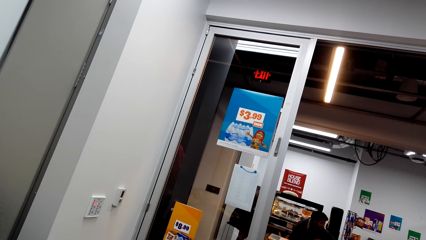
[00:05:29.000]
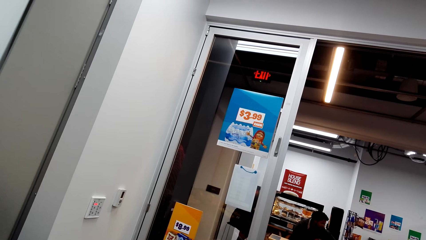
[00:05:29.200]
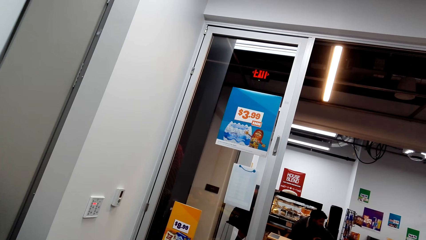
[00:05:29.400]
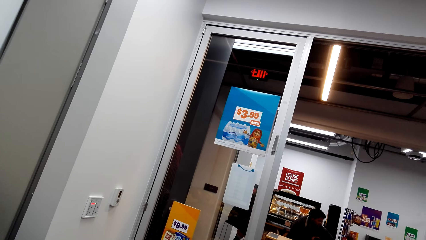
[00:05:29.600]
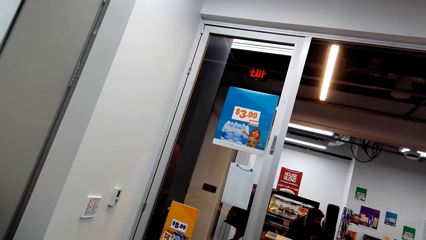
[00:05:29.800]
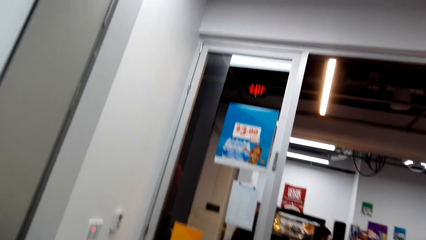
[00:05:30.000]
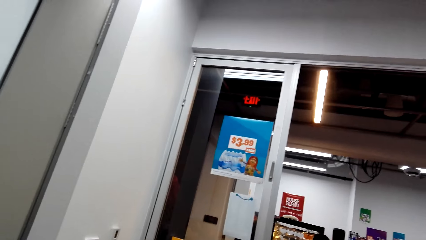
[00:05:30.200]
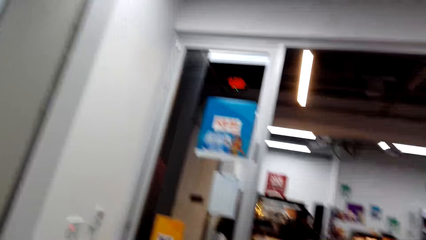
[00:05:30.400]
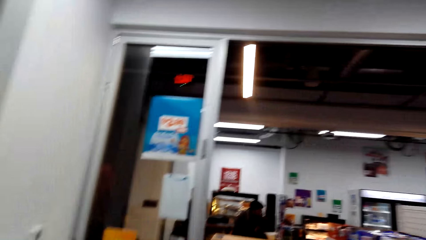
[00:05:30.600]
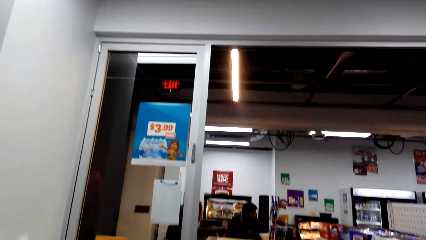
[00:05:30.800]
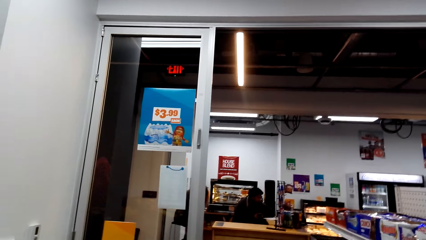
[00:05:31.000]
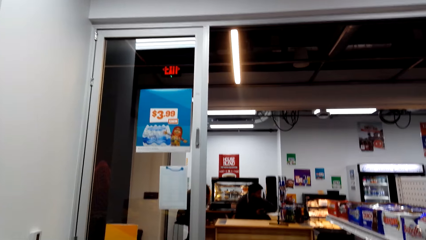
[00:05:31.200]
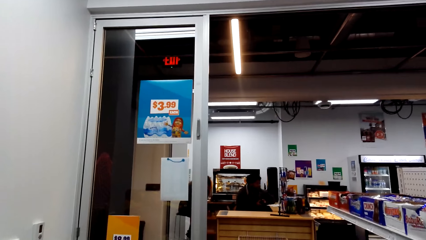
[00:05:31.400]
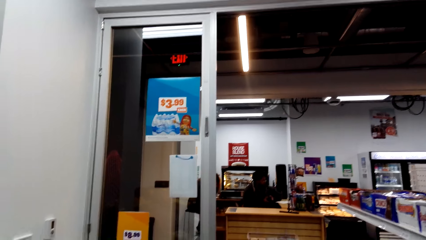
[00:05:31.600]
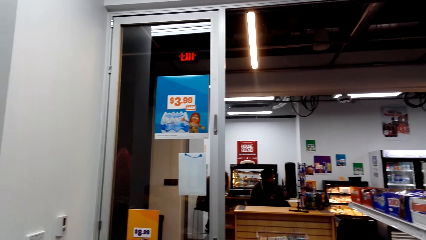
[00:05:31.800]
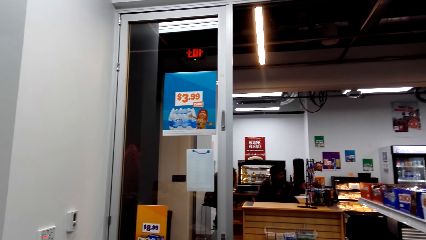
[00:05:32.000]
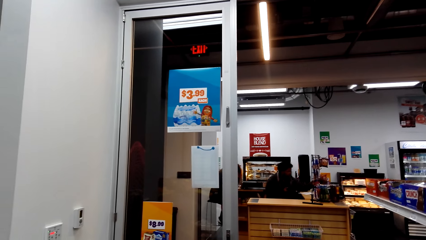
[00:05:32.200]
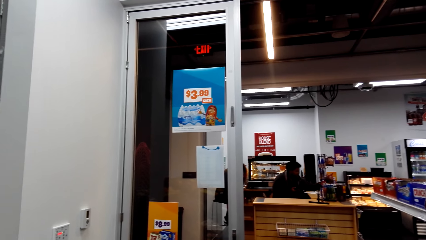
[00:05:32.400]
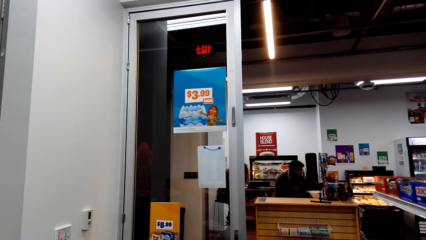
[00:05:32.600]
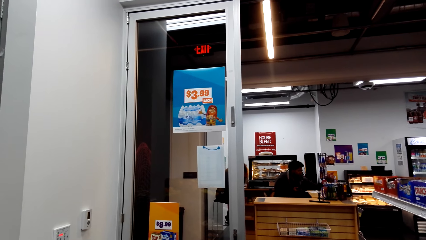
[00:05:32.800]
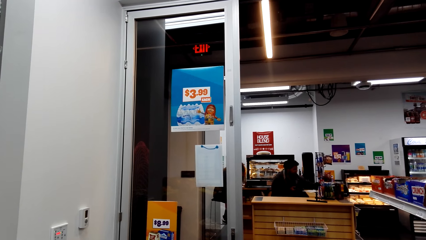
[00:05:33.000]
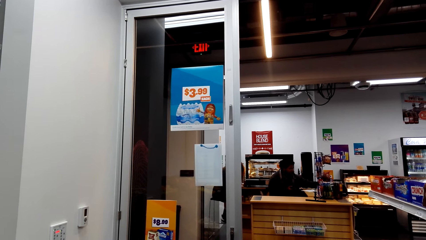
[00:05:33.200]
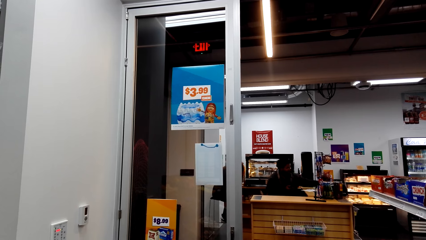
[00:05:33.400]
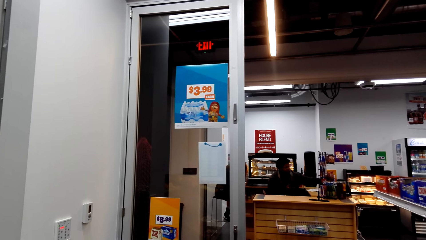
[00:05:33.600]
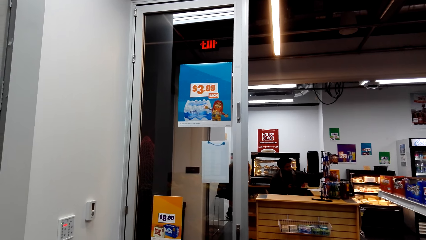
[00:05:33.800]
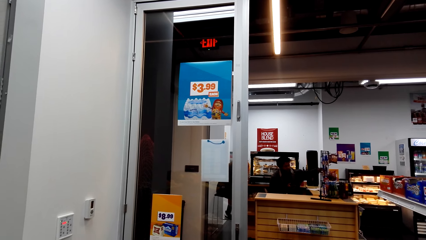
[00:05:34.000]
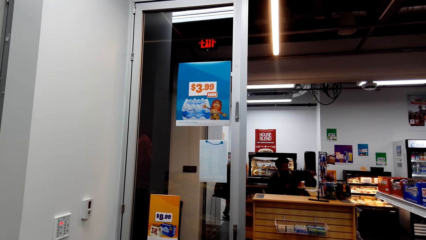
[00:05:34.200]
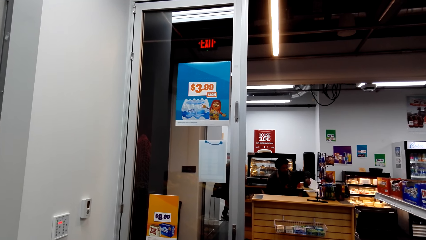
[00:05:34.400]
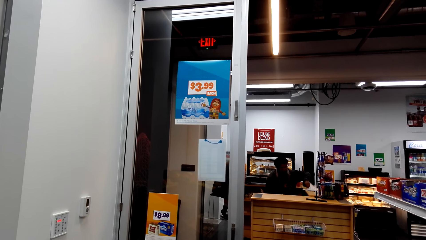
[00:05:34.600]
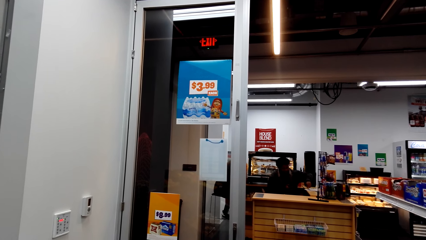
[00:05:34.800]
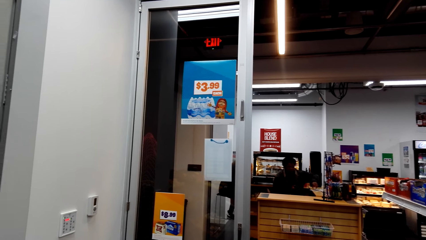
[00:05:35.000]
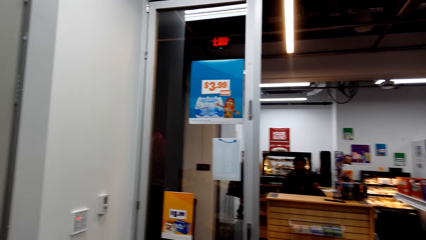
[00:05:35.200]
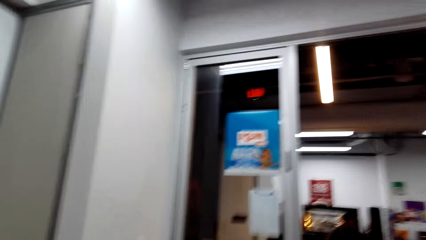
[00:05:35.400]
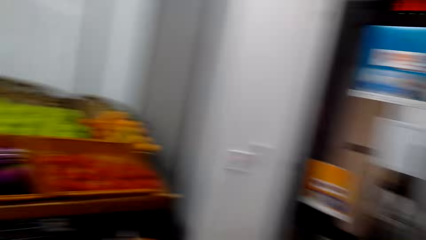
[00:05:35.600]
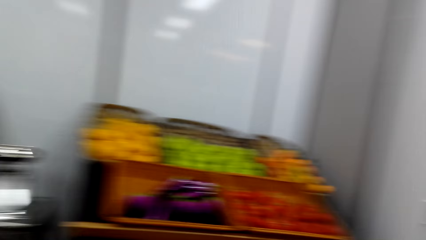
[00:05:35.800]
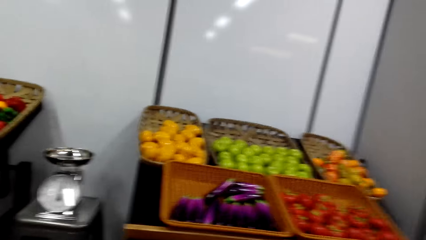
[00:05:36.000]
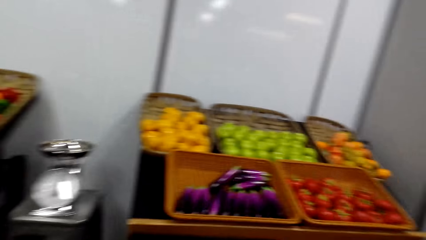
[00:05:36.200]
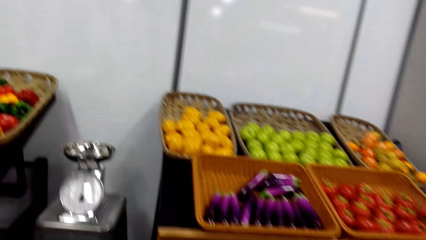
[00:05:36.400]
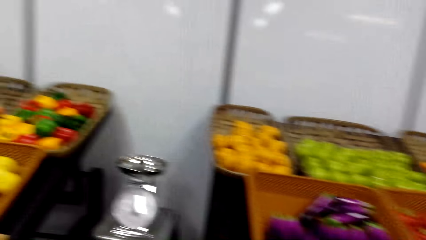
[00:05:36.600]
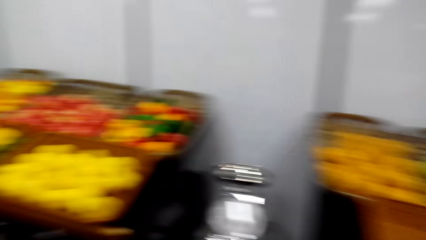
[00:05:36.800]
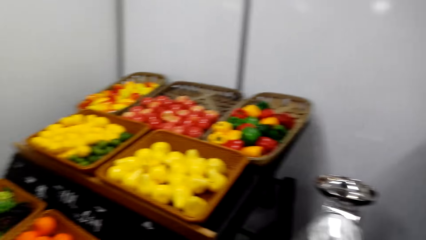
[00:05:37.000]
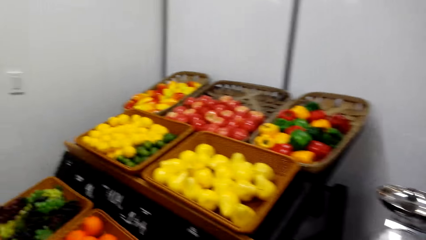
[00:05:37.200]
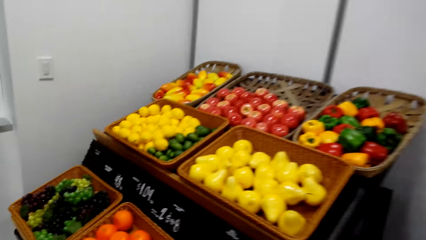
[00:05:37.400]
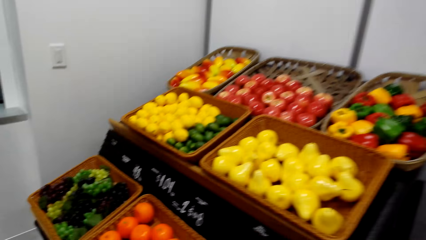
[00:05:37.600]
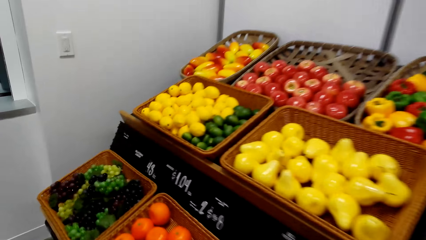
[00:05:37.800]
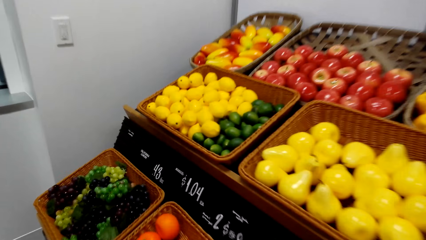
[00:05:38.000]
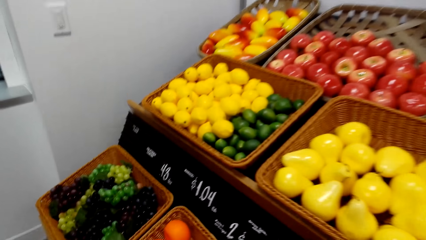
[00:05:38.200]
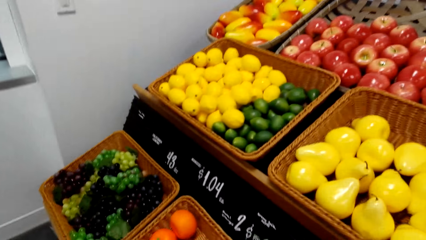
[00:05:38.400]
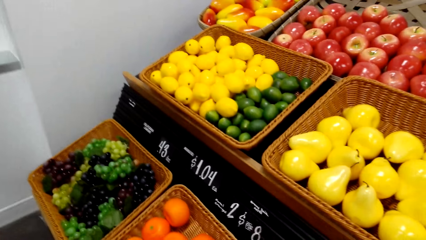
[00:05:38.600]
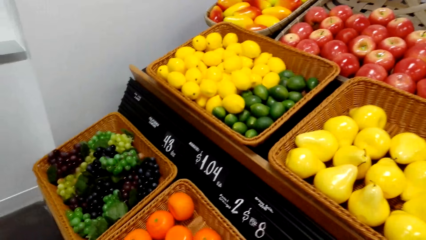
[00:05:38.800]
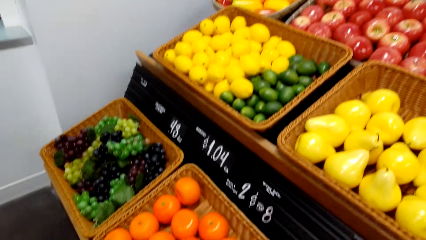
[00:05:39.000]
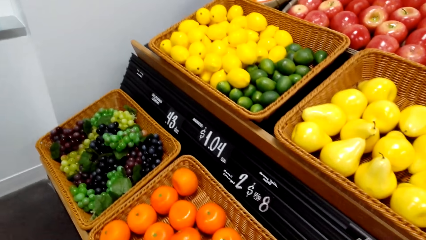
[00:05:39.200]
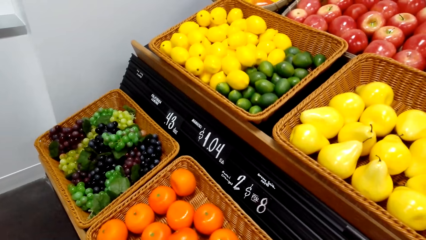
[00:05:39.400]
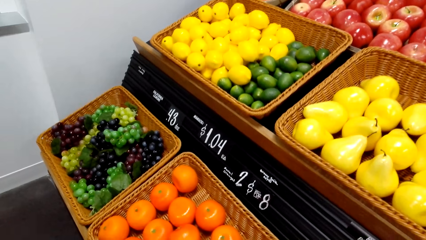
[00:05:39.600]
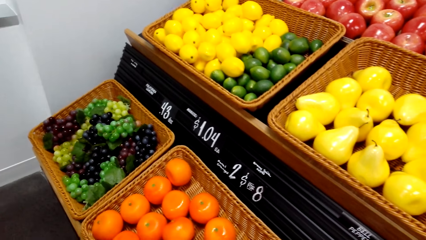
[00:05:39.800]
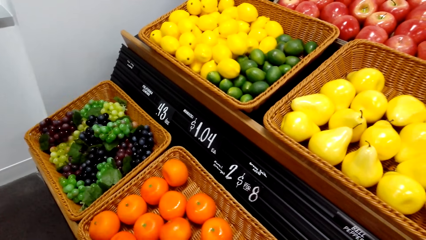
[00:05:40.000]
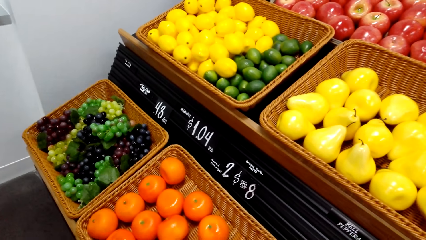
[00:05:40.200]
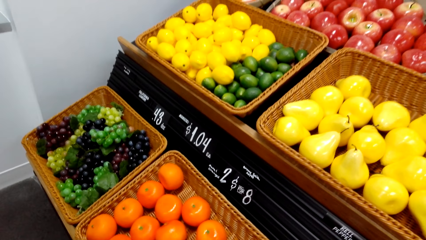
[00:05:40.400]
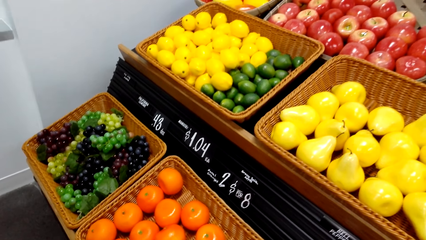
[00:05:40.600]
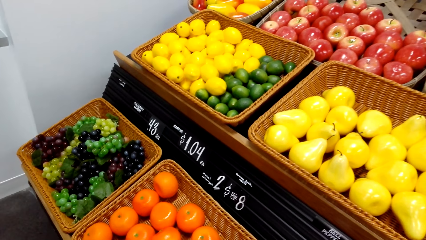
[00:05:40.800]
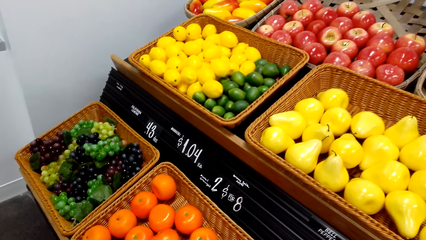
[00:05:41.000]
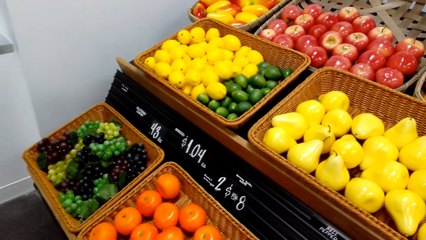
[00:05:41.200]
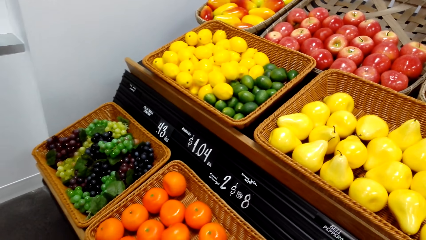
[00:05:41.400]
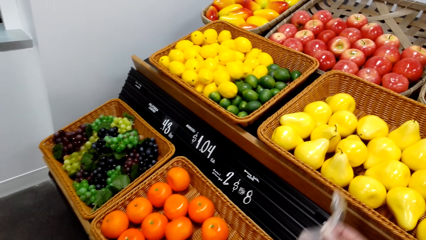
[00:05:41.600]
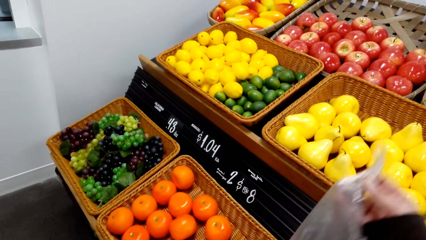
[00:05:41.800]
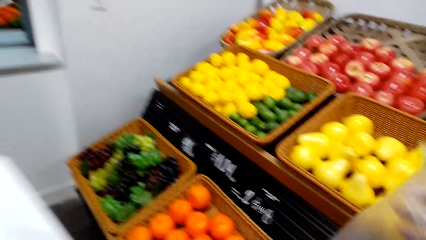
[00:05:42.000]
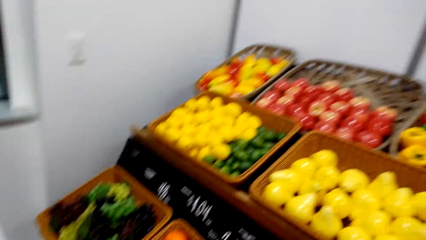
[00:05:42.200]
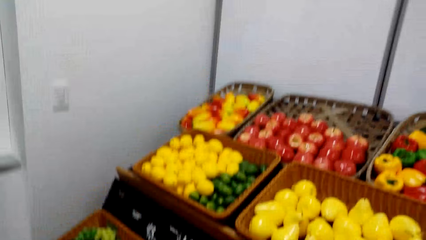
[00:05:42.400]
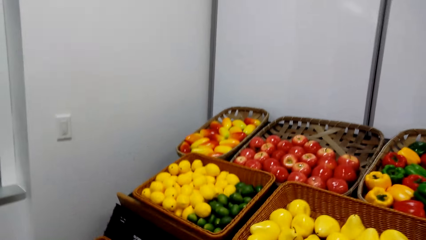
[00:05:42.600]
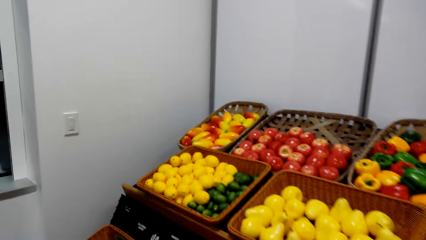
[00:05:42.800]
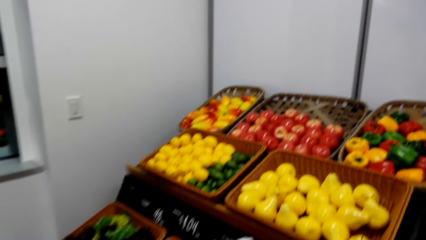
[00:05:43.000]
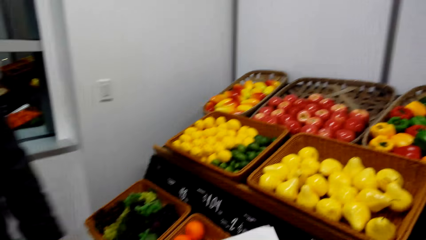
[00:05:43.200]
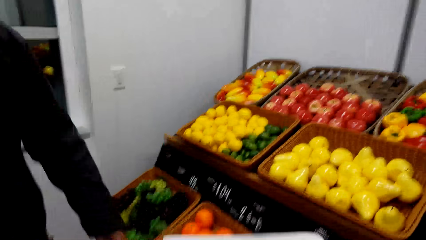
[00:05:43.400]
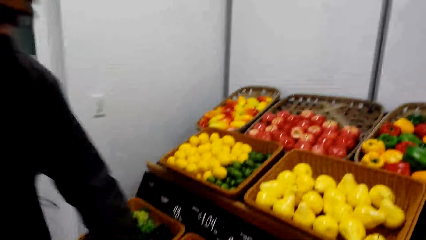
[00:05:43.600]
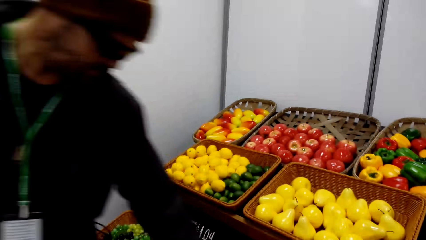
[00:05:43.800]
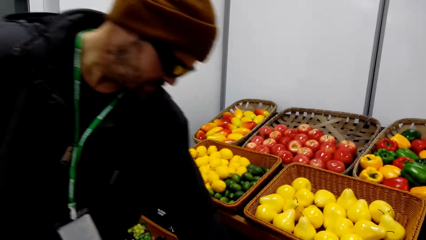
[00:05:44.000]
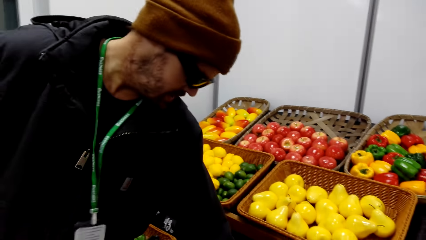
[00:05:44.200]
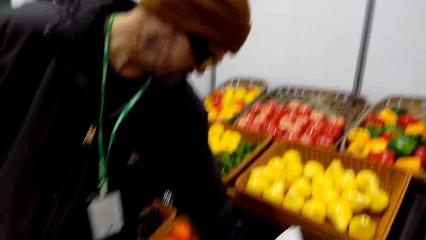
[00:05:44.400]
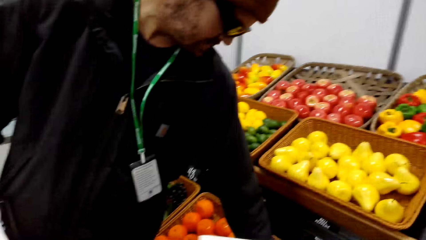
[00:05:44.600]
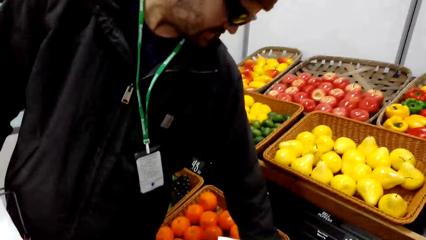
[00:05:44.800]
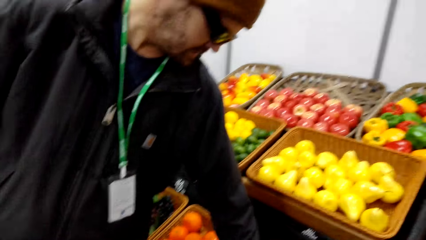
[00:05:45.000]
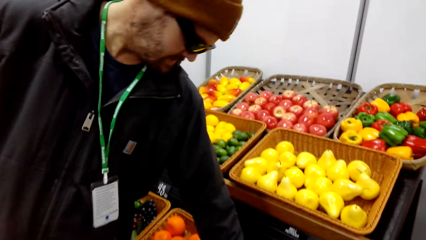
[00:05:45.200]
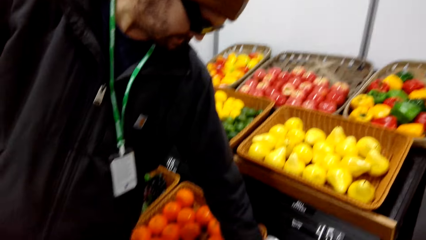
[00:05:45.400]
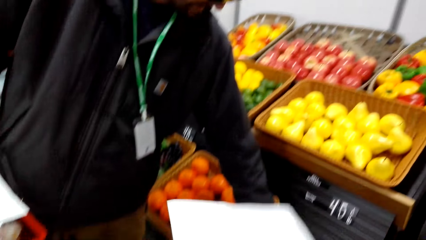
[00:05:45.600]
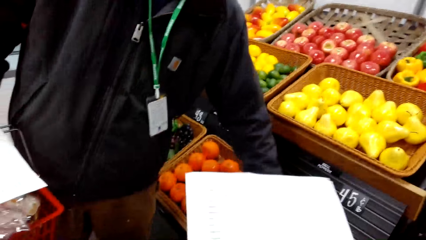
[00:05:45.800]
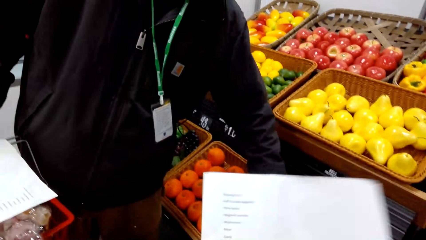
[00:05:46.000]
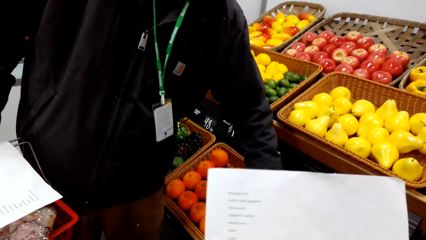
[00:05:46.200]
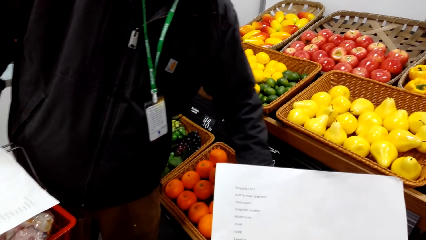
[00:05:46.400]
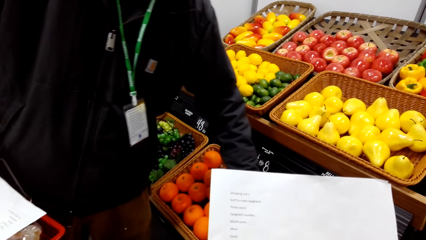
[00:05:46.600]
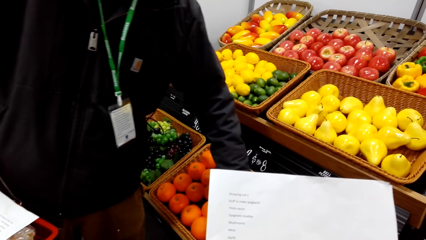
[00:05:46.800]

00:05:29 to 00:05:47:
The camera wearer walks towards the fruits. They hold a nylon bag. They pull up the paper. A person does something.
